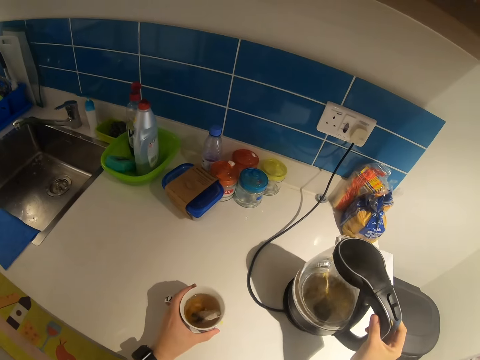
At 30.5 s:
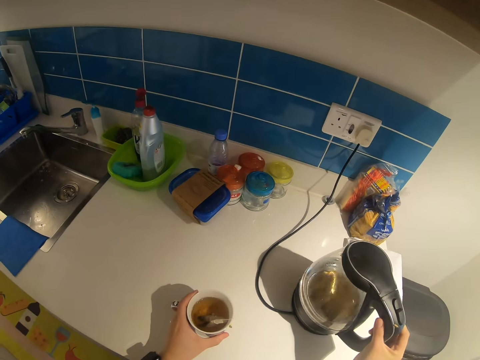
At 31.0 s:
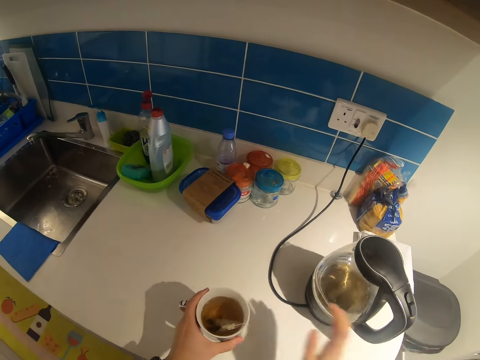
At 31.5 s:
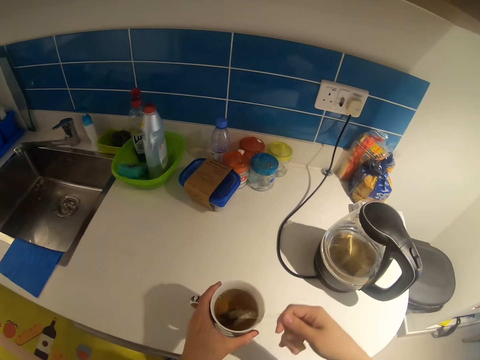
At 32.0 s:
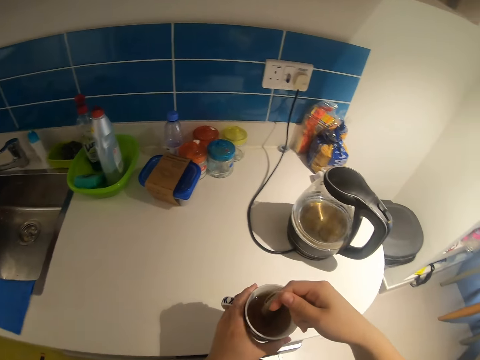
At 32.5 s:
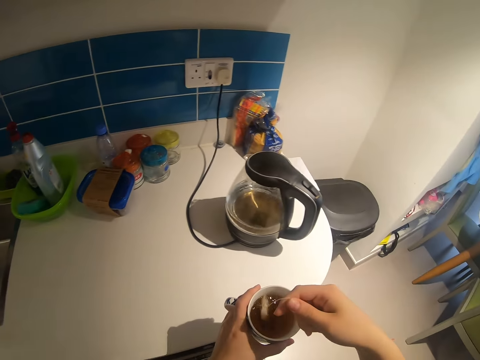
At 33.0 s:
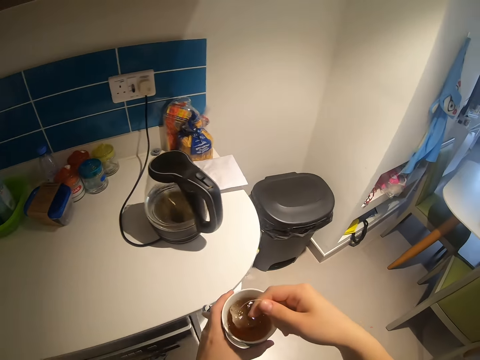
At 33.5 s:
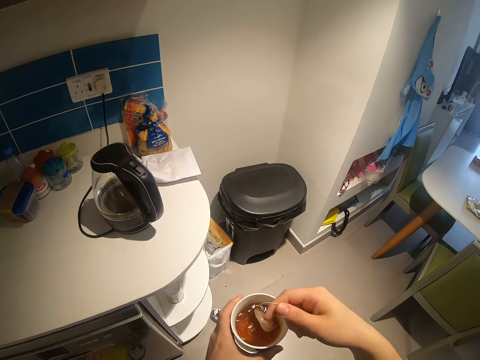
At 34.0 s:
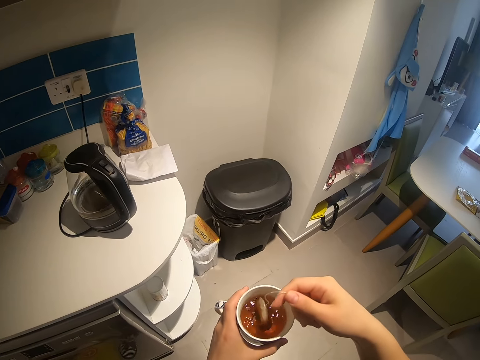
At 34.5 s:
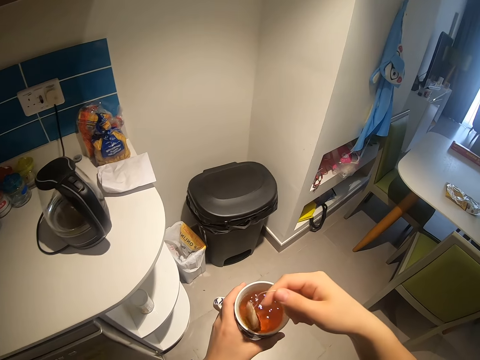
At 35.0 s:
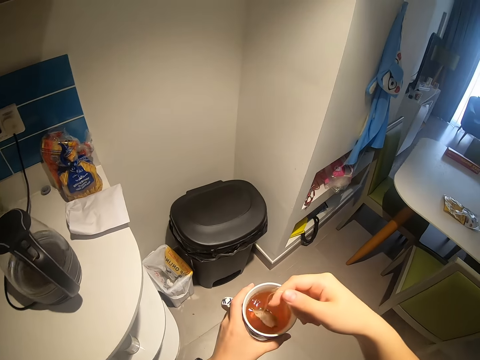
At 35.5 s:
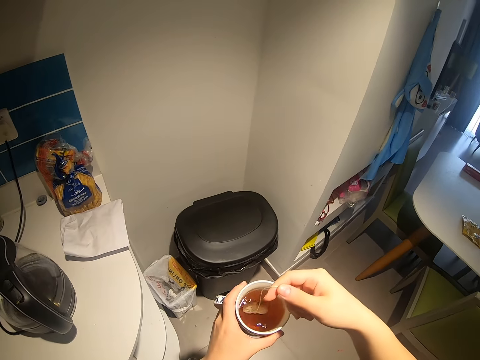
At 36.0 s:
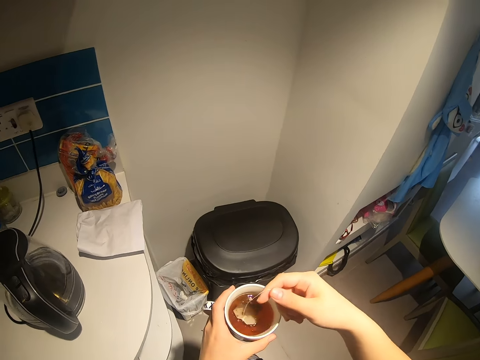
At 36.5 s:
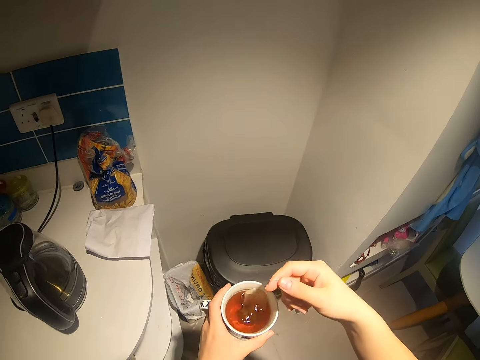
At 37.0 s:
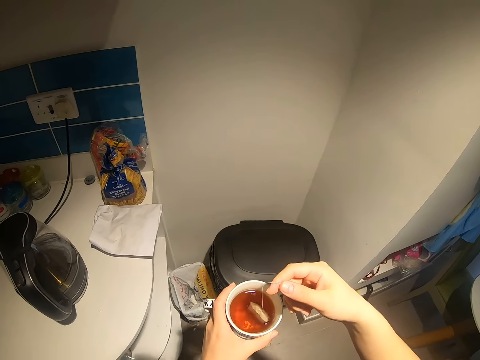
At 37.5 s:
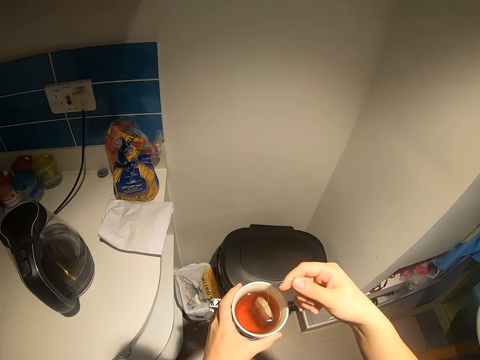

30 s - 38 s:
The camera wearer puts down the electric kettle. They pick up the mug. They hold the tea bag rope. They shake the tea bag.

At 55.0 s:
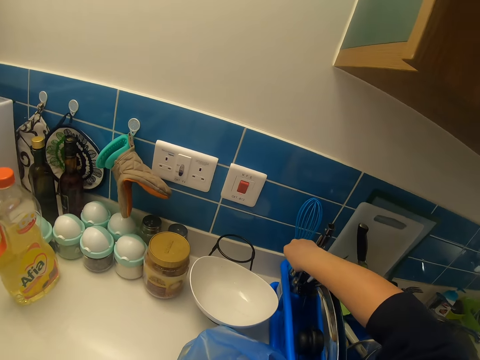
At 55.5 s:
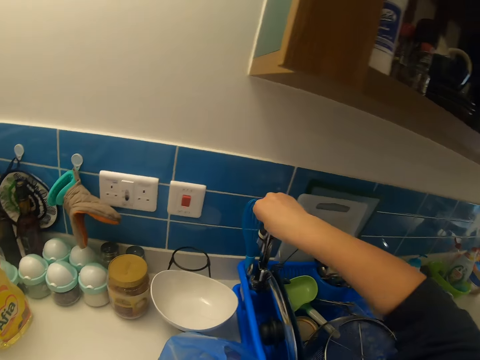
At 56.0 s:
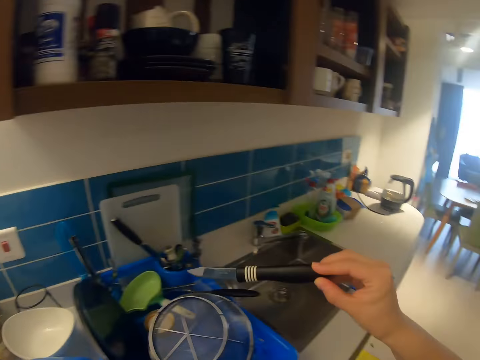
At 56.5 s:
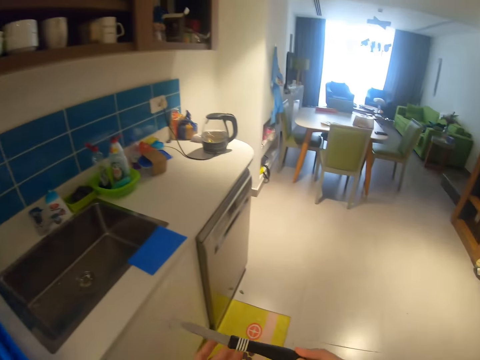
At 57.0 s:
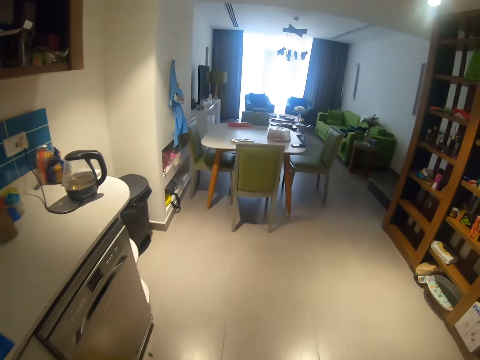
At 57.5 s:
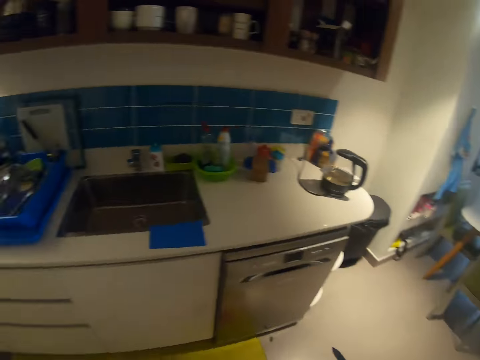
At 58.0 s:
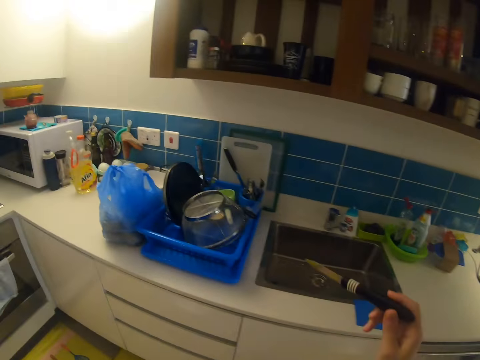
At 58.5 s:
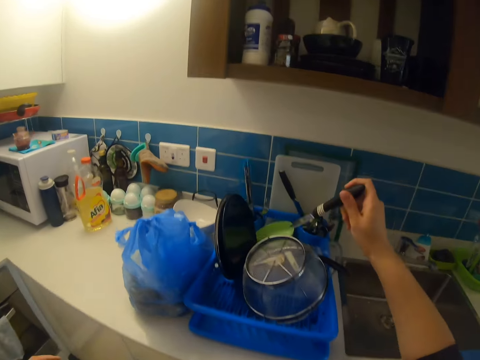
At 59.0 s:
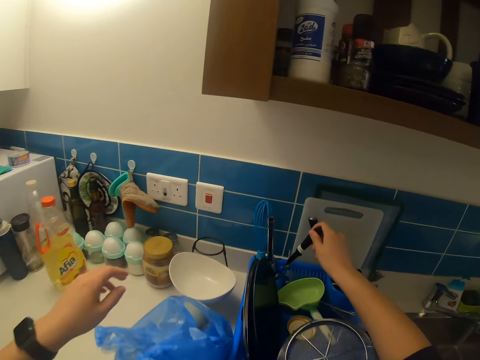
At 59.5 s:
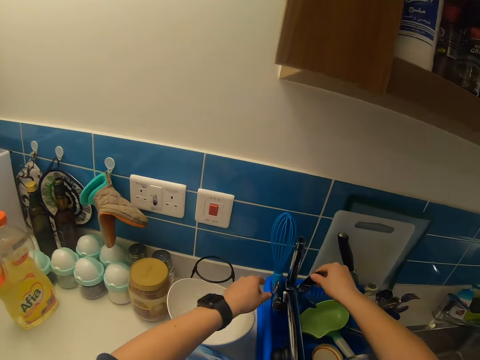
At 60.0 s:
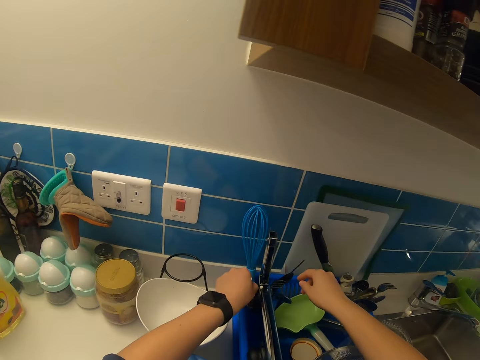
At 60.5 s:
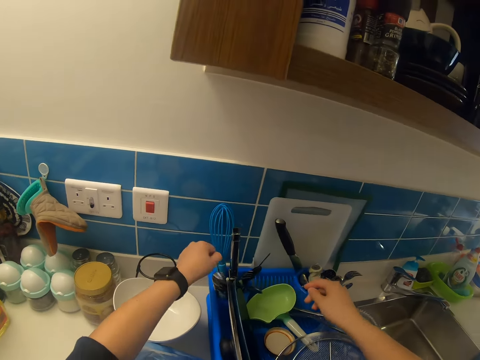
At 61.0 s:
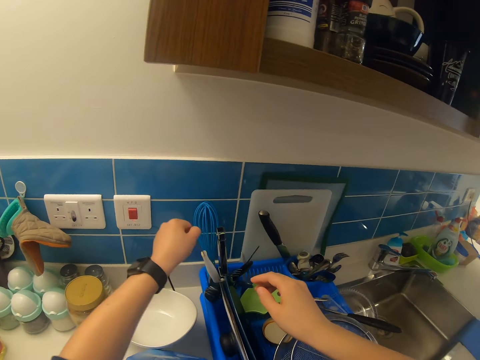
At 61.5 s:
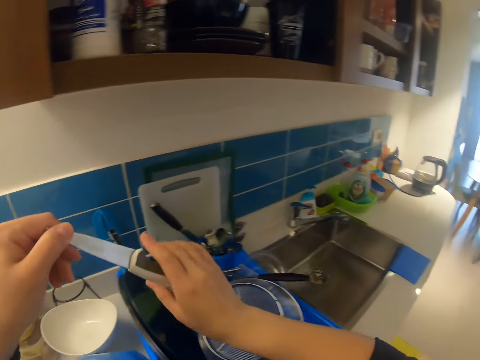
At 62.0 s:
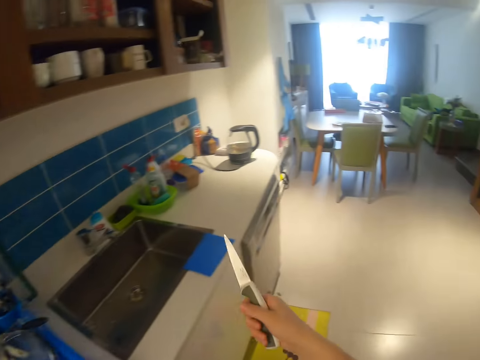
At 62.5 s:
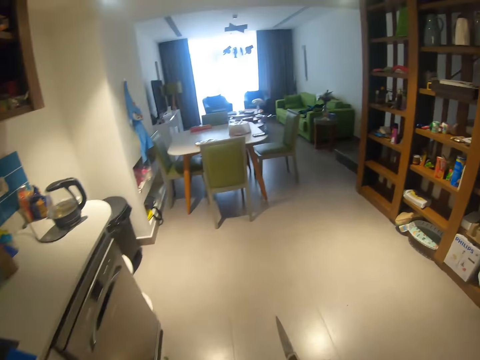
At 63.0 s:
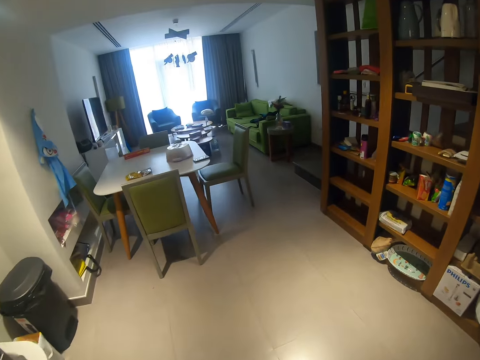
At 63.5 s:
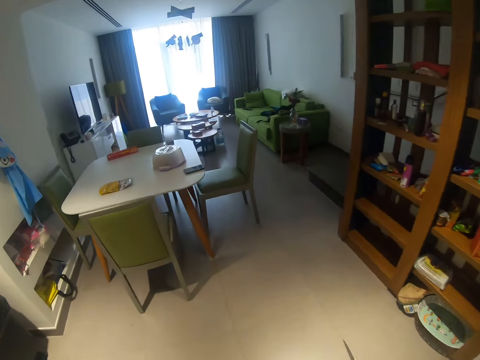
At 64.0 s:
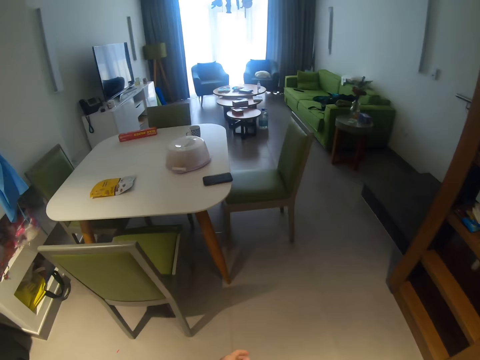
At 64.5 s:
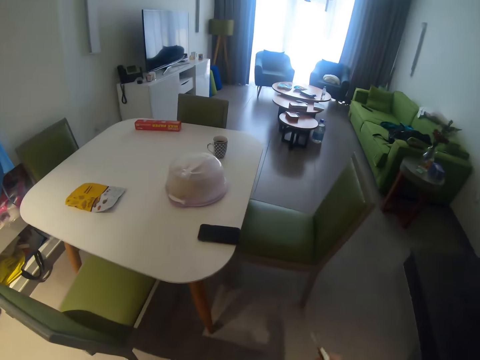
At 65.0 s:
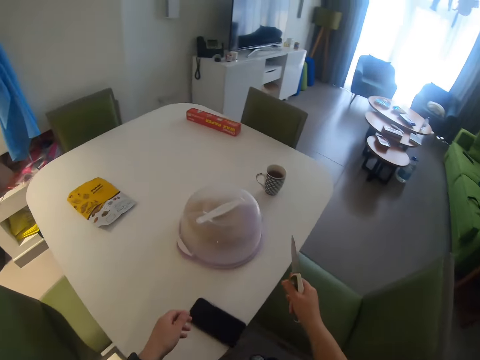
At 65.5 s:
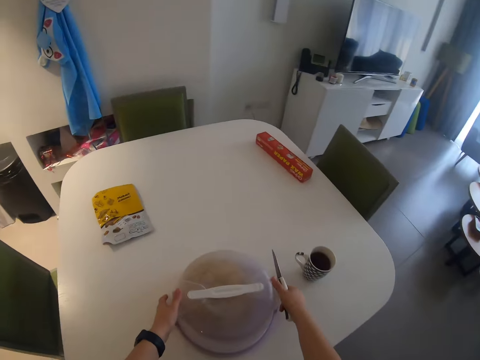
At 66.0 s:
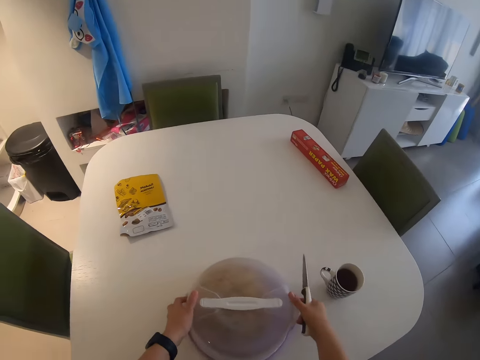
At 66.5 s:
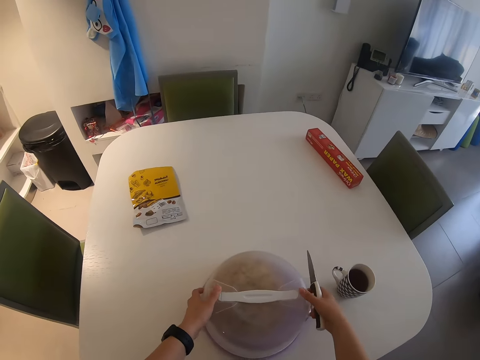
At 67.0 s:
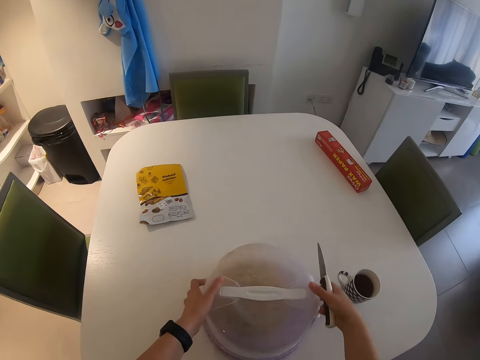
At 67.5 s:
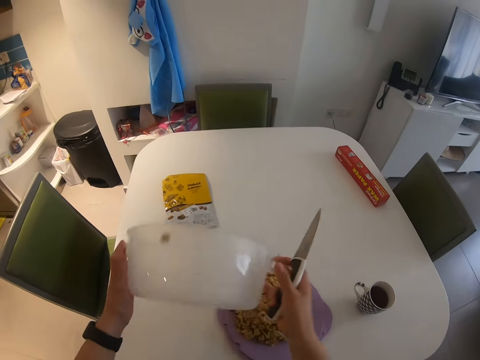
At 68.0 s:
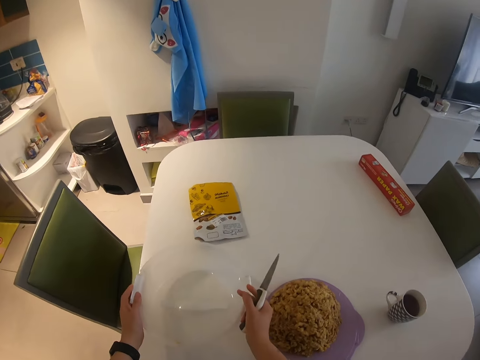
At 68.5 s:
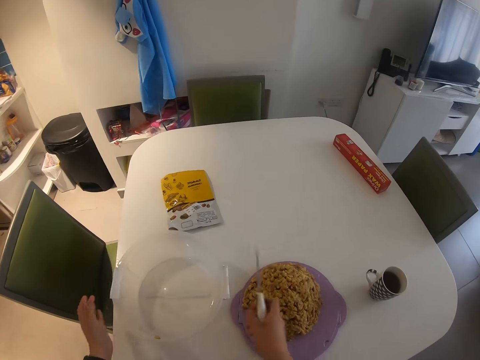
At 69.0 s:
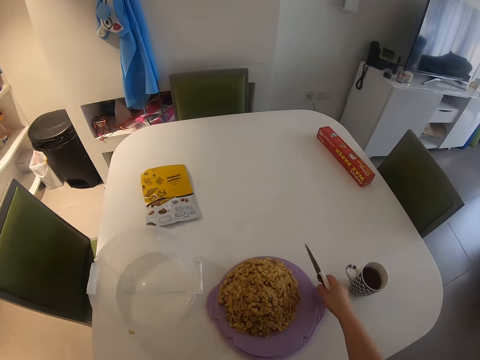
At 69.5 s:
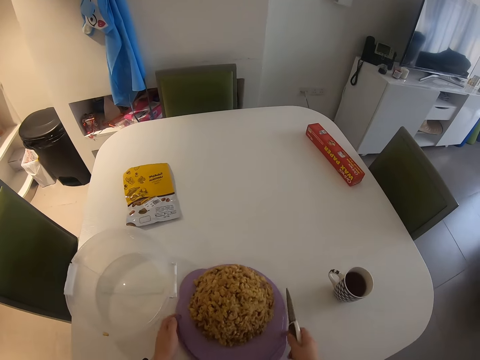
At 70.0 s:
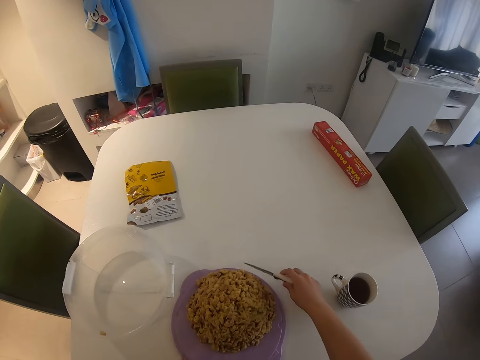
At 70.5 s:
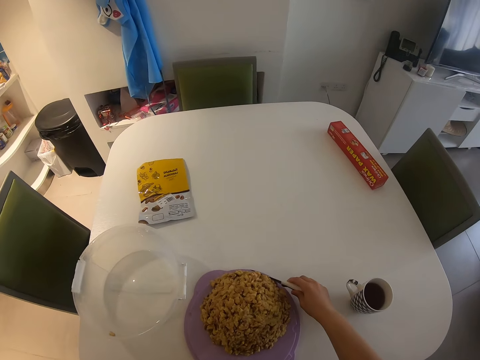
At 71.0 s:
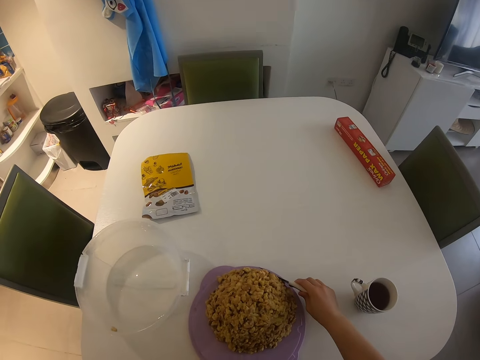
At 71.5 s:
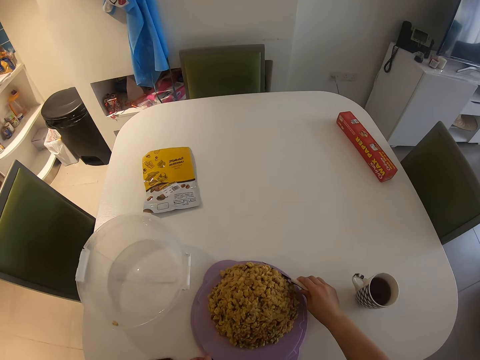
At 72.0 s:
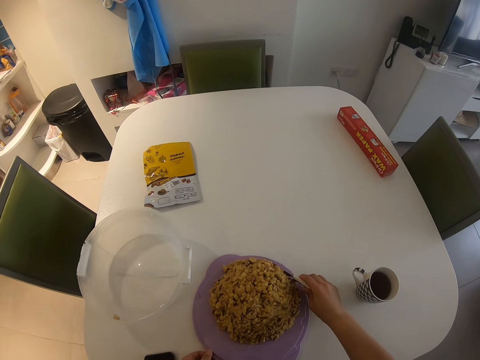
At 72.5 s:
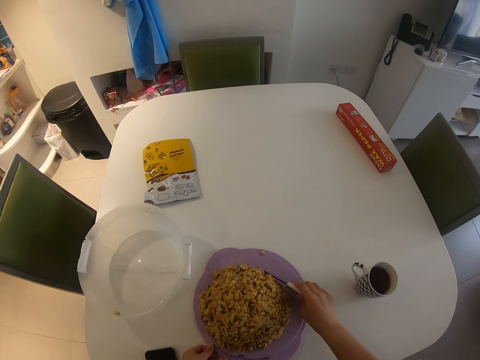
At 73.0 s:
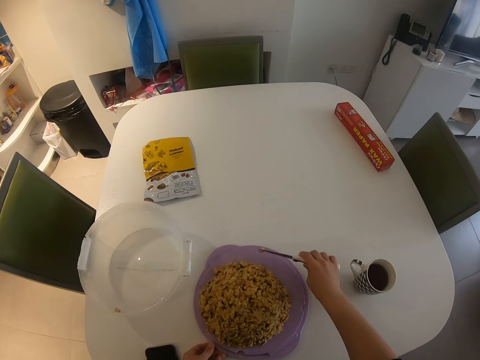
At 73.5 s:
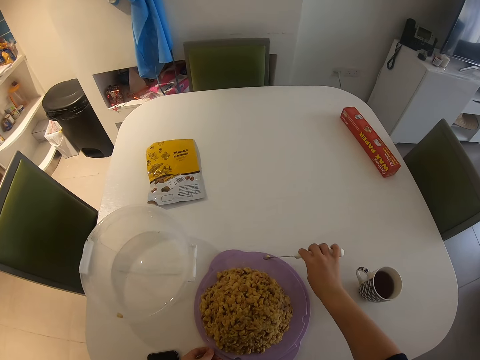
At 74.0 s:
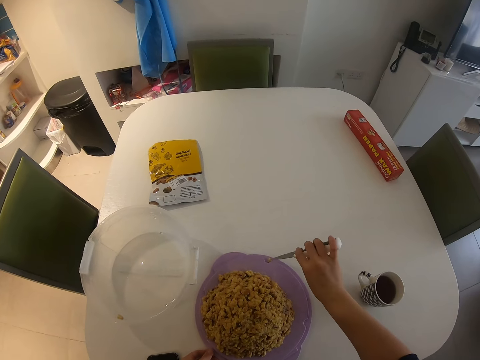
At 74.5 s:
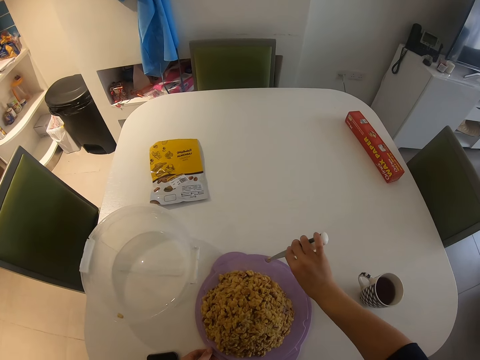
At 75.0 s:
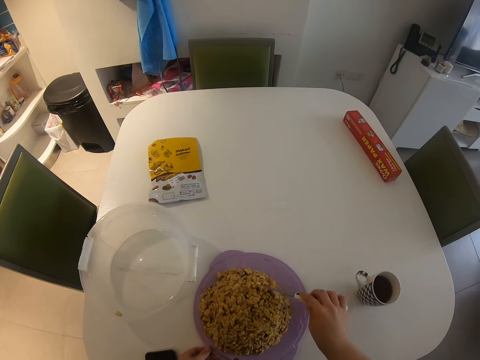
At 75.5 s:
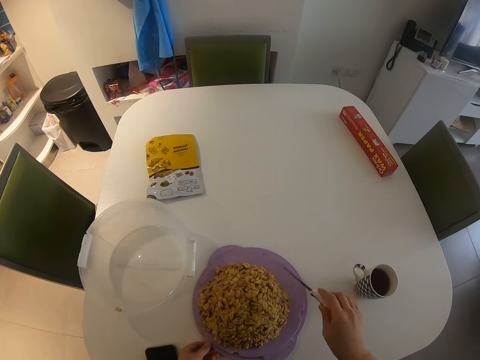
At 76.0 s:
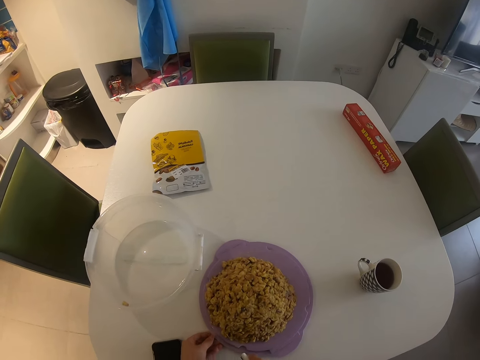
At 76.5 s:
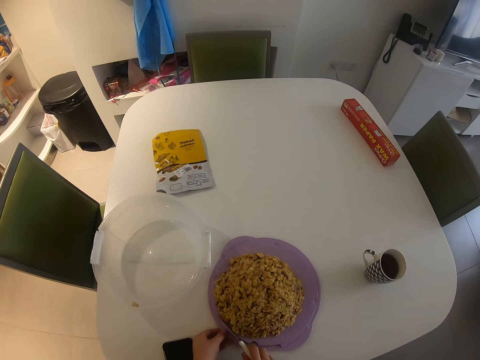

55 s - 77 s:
The camera wearer picks up a knife from the kitchen counter. He drops the knife back on a cutlery holder with his right hand. He picks up another knife with his left hand. He passes the knife in his left hand to his right hand. He walks away from the kitchen counter to the dining table. He opens a container or plastic deep cake container on the dining table. He puts down the plastic deep cake container lid. He turns the cake around. He adjusts the food on a plate with the knife. He picks up a piece of cake using the knife.
